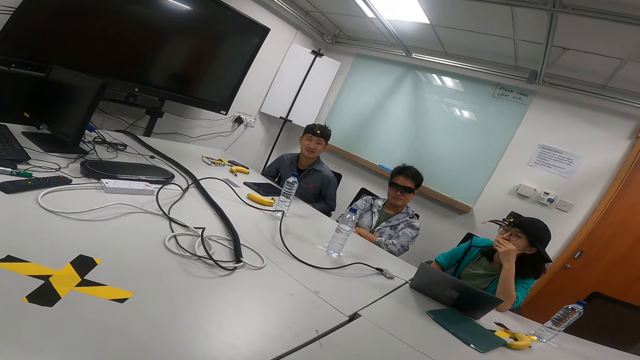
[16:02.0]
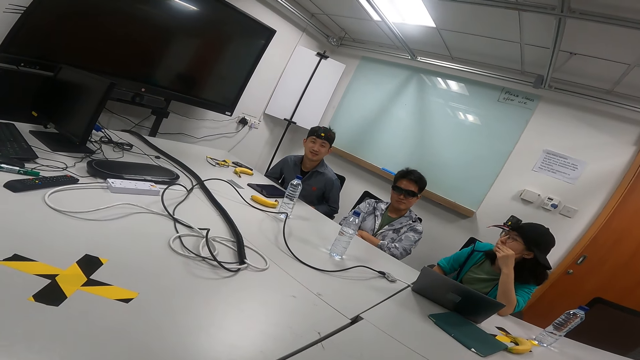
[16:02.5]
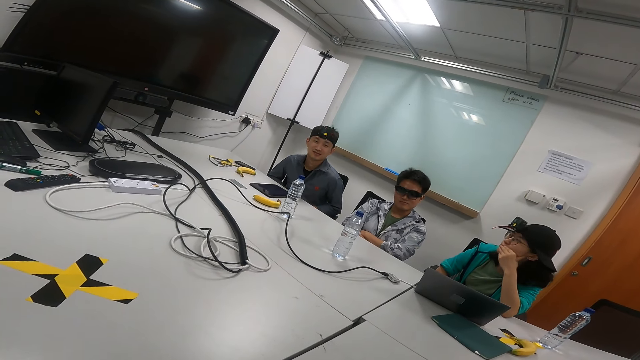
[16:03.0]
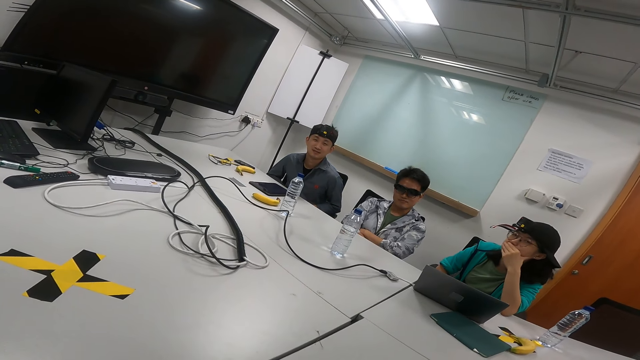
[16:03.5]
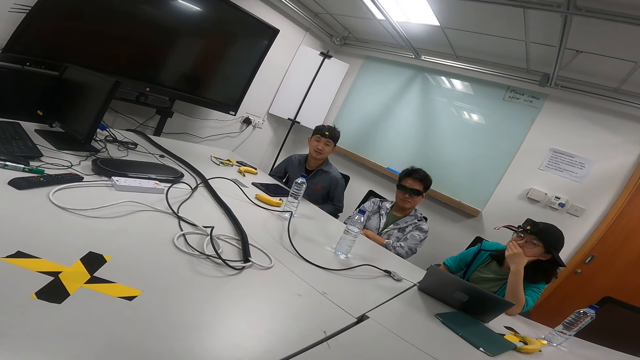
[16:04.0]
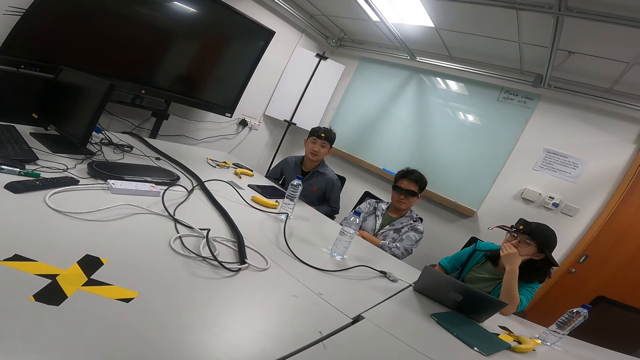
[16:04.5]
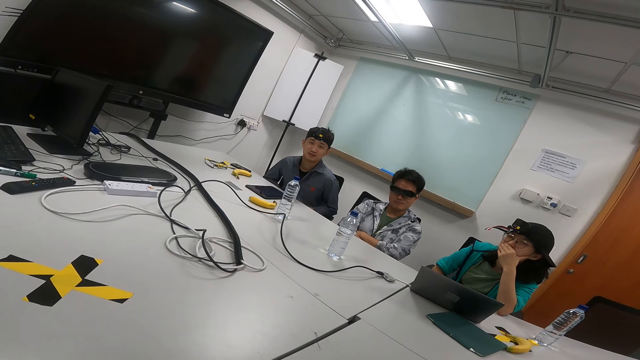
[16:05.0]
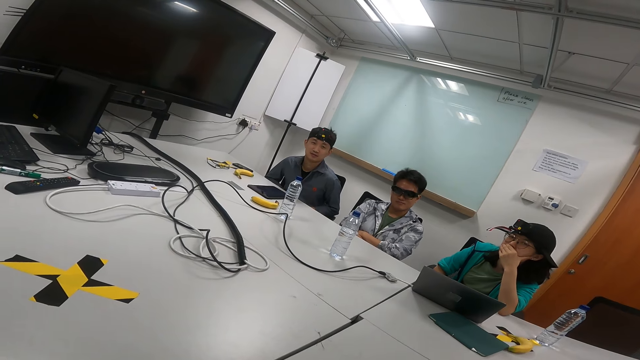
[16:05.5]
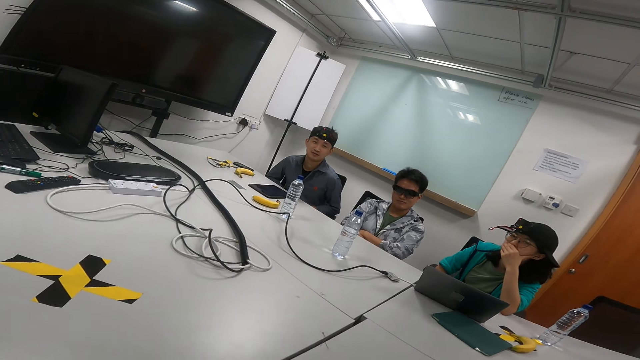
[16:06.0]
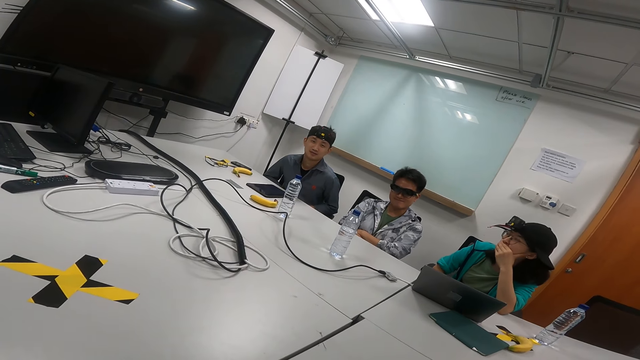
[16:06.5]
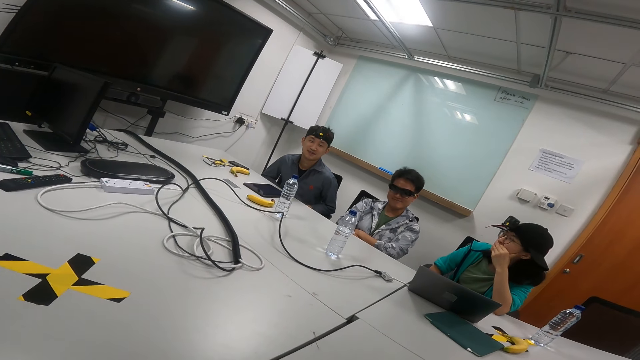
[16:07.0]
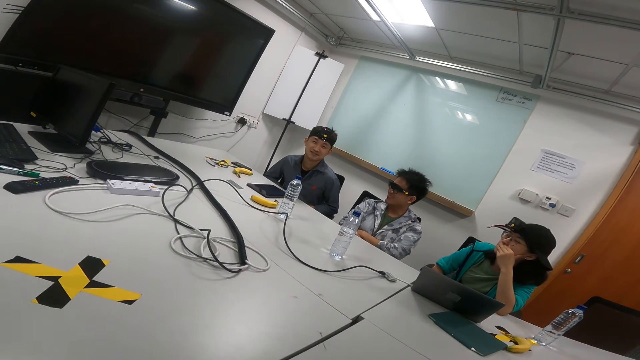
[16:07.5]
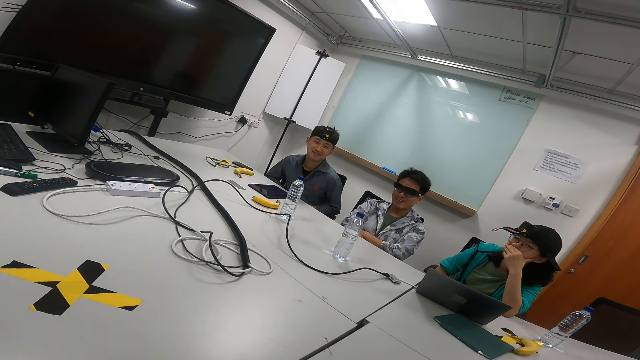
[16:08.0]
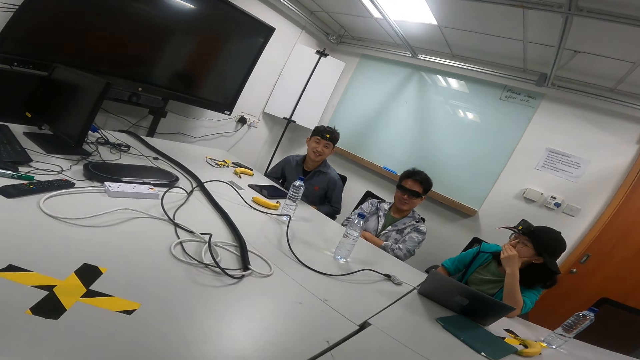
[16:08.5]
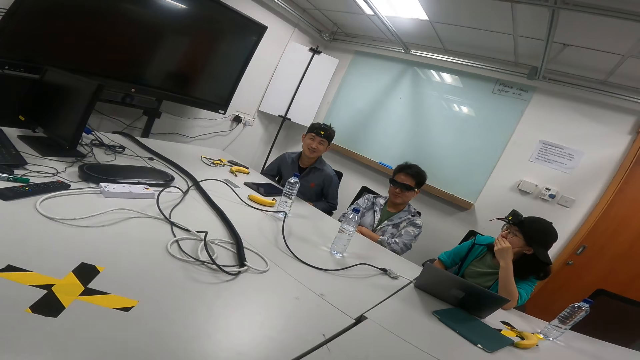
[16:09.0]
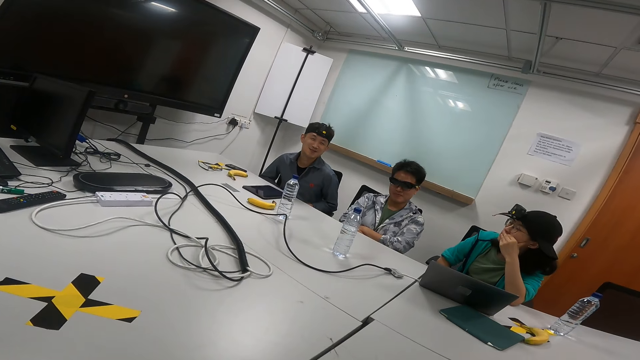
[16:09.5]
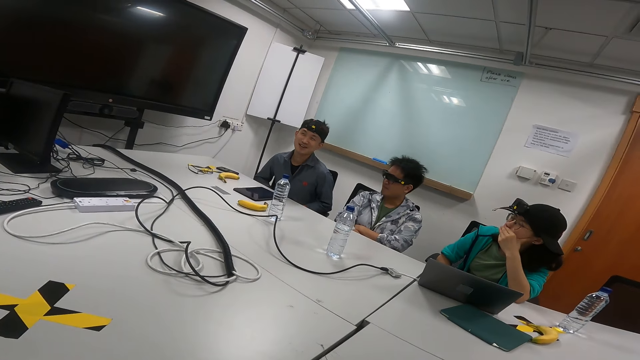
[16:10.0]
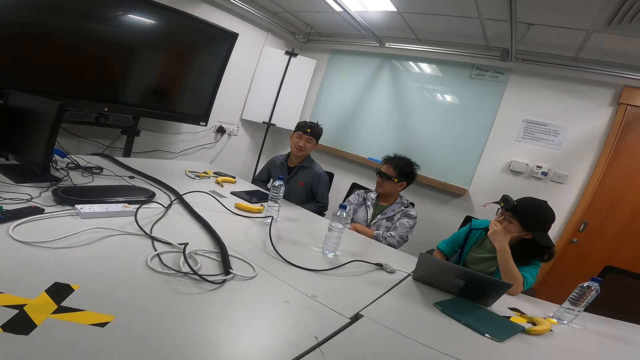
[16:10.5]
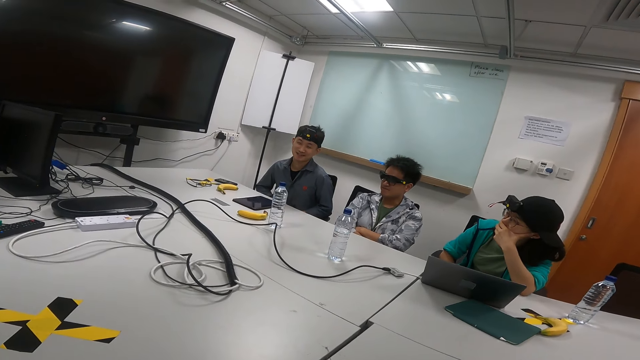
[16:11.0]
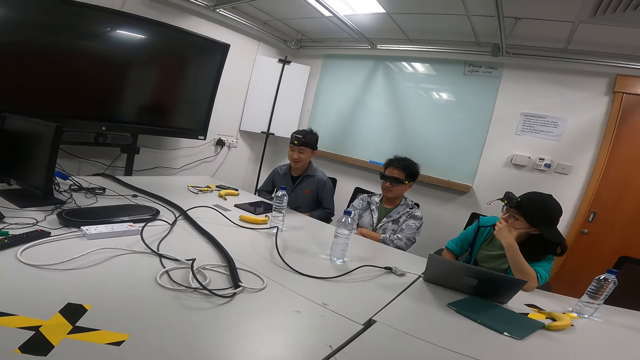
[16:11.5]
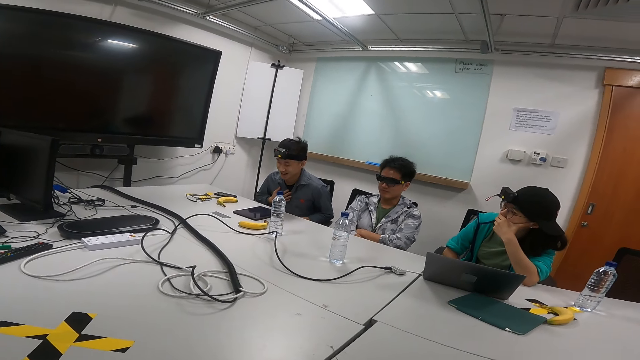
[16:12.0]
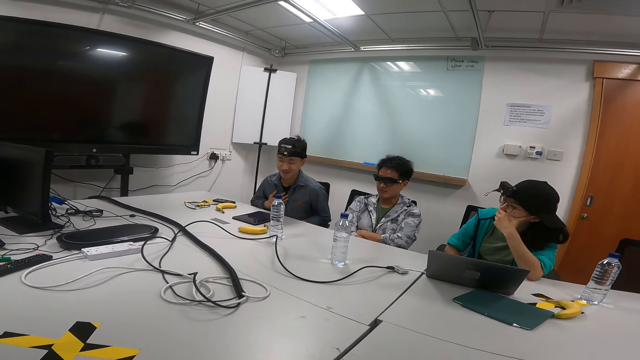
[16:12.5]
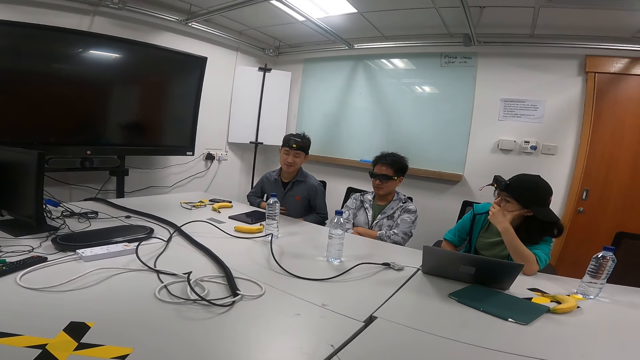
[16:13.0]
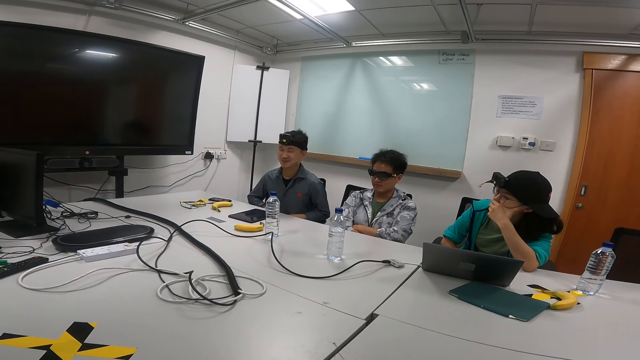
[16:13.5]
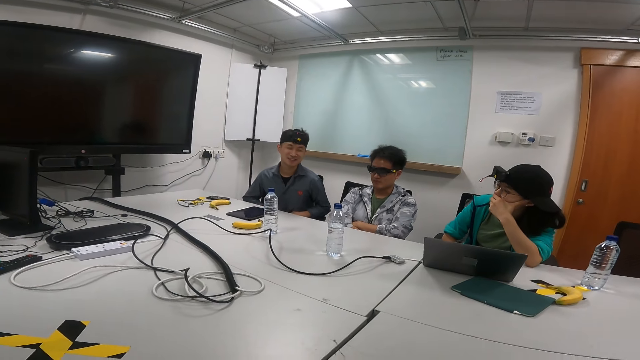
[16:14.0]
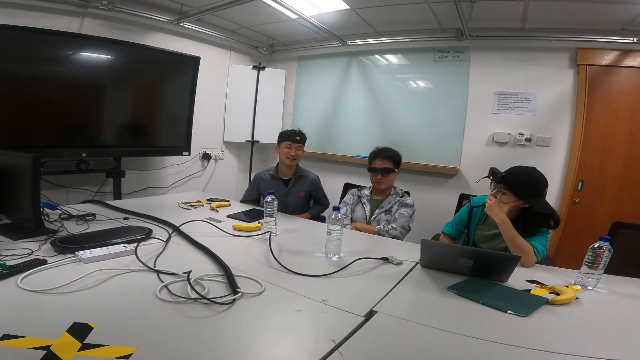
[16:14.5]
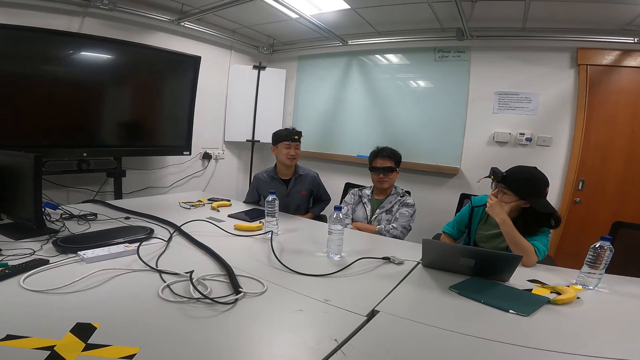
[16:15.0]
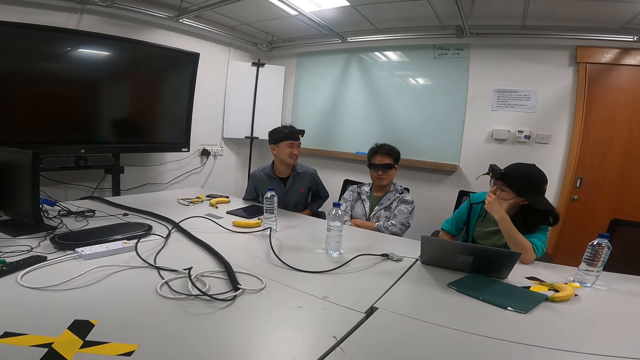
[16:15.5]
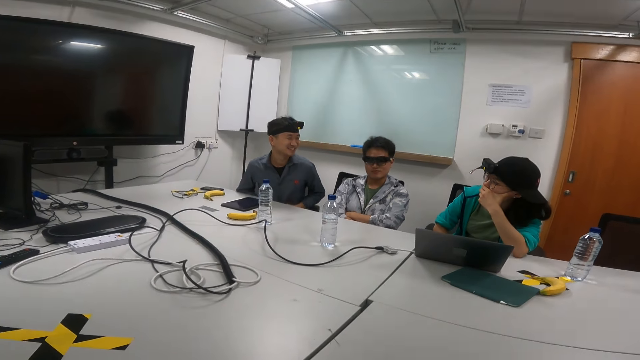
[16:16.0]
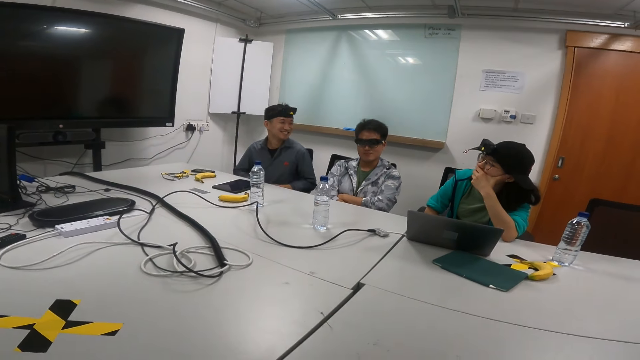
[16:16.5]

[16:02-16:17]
A person moves his right hand while talking in the meeting room. He moves his right hand while talking again.

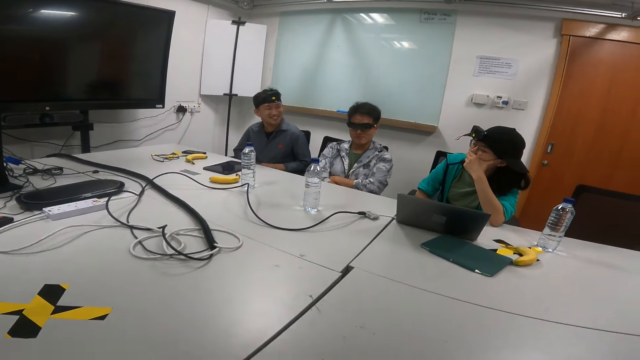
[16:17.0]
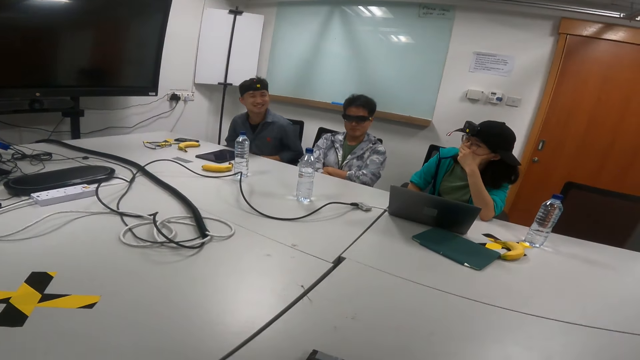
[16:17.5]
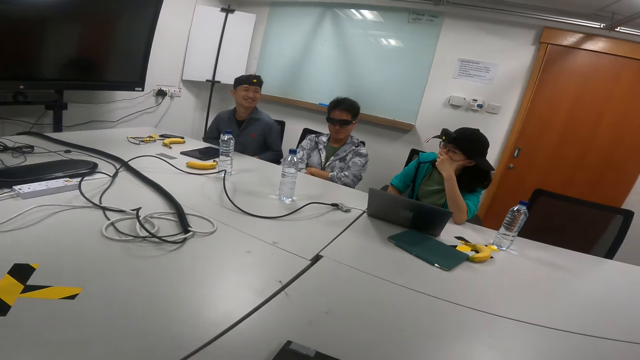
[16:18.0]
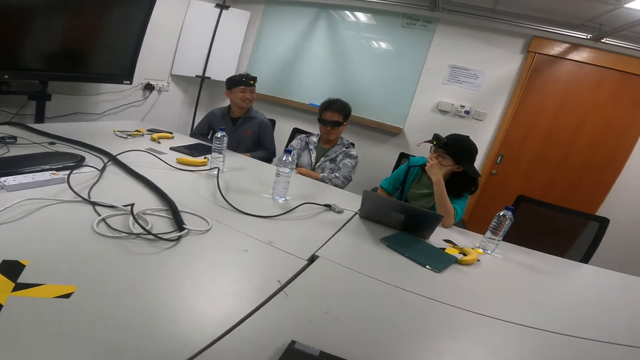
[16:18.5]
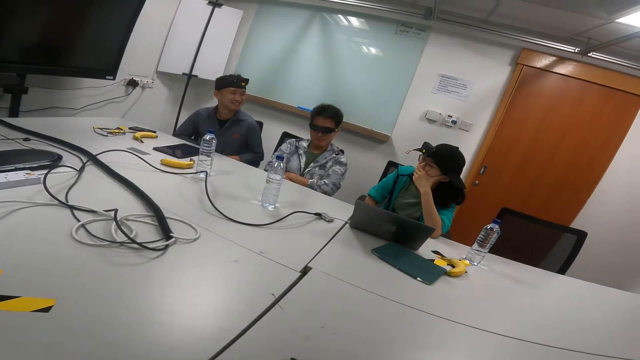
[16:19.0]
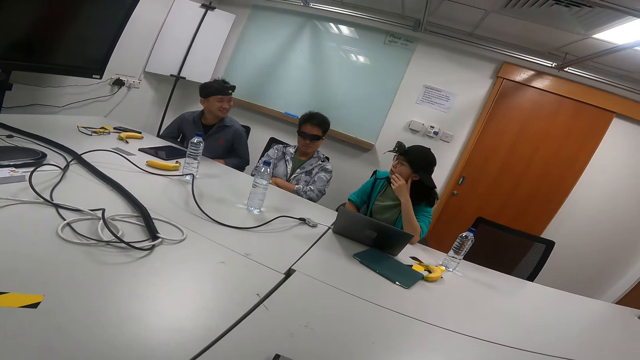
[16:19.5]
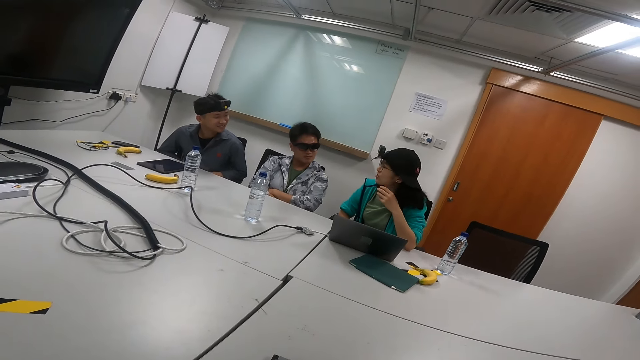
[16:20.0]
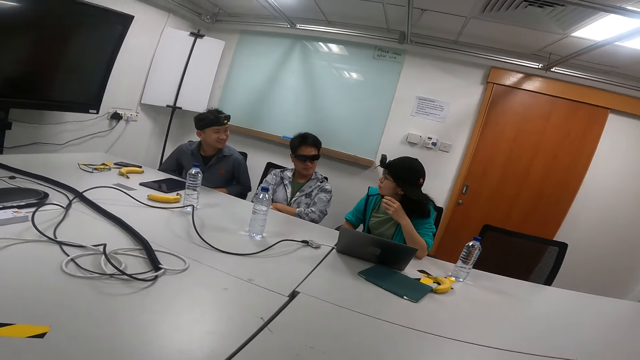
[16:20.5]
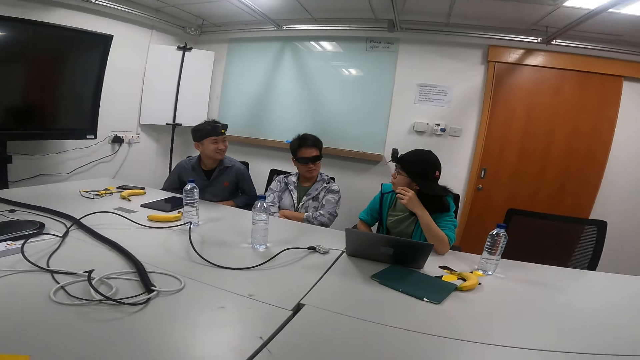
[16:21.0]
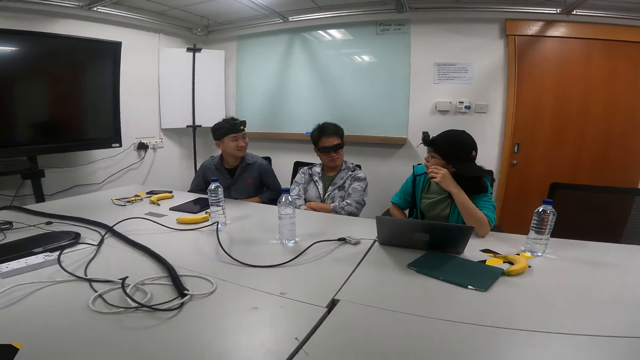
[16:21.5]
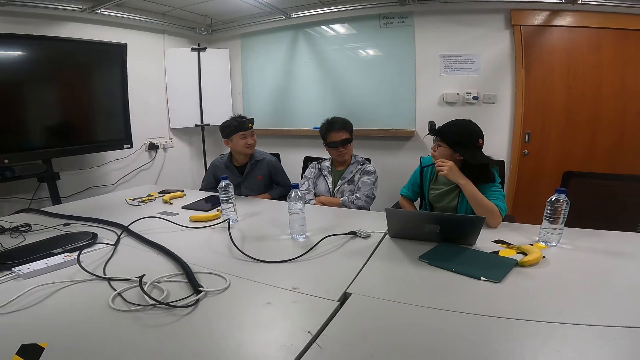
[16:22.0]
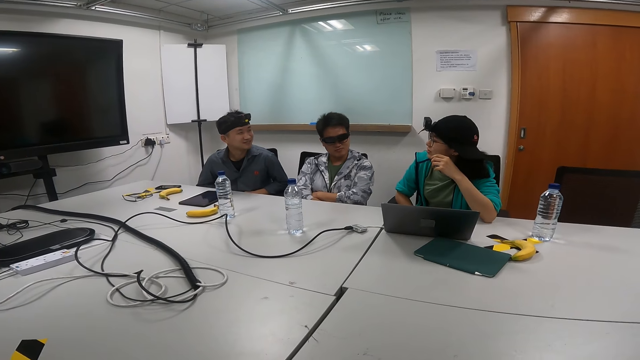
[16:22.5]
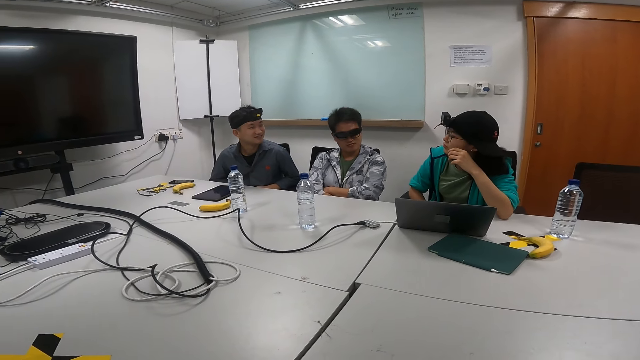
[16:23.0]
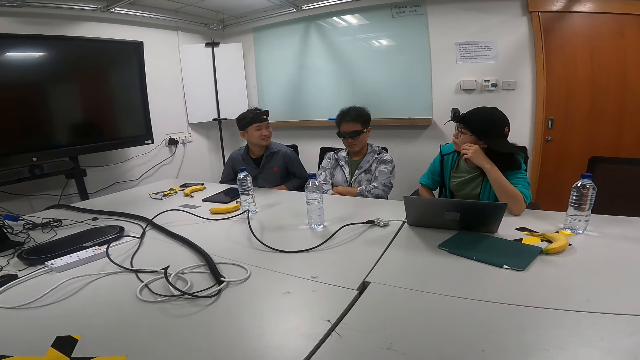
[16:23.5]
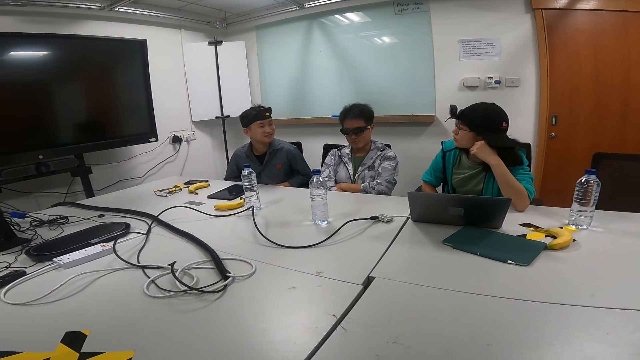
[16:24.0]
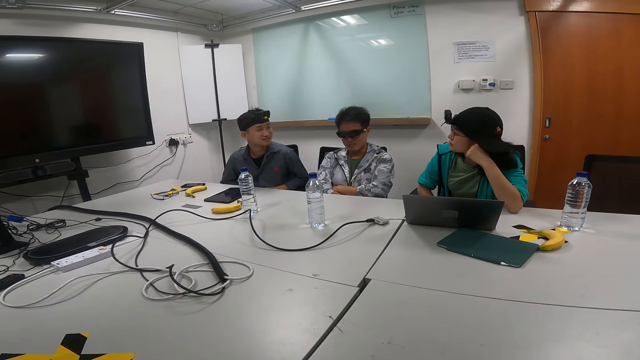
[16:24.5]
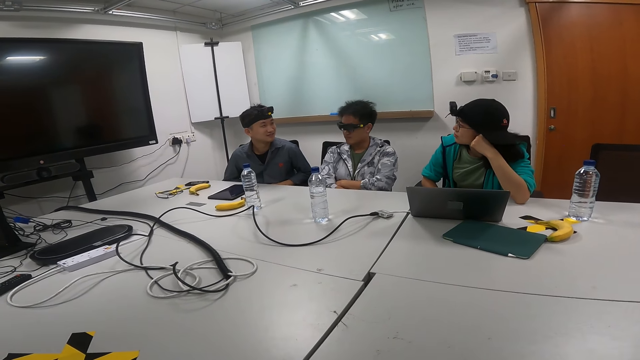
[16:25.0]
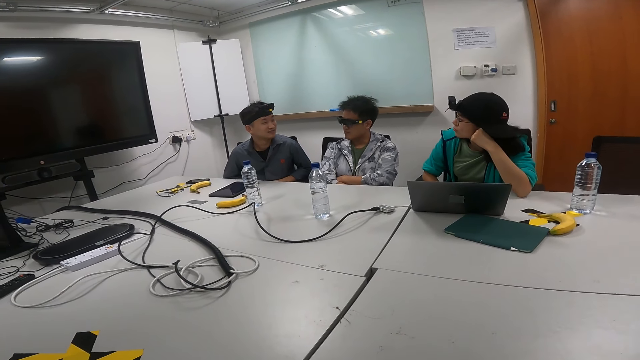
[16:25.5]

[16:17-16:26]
A person talks in the meeting room. The person moves her left hand.
